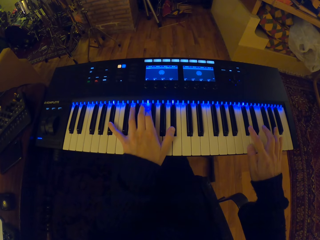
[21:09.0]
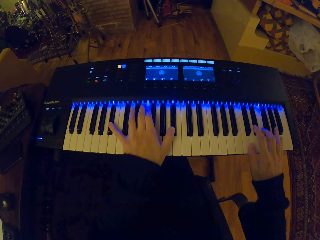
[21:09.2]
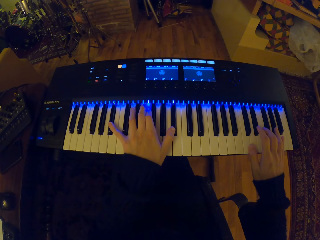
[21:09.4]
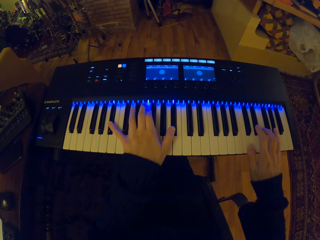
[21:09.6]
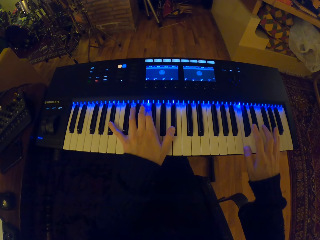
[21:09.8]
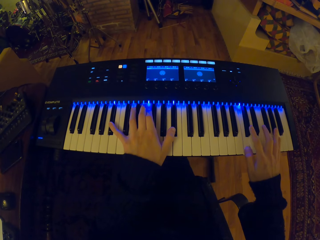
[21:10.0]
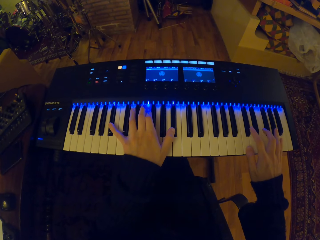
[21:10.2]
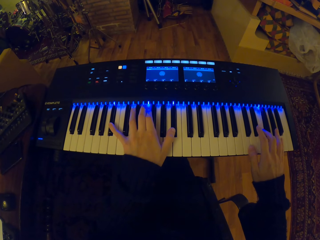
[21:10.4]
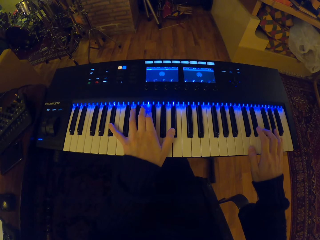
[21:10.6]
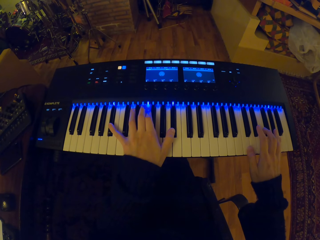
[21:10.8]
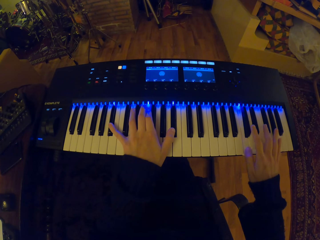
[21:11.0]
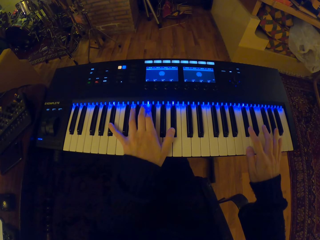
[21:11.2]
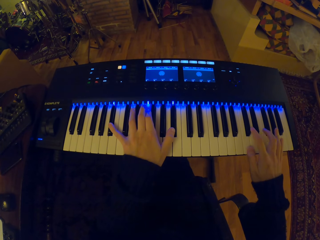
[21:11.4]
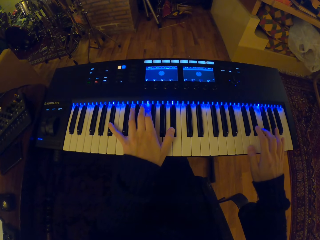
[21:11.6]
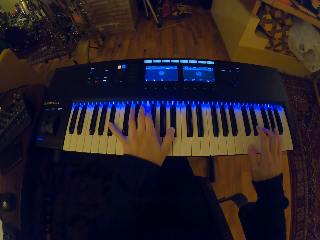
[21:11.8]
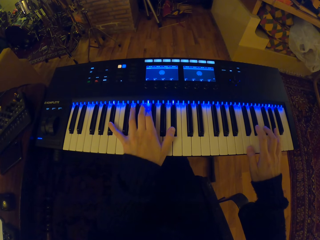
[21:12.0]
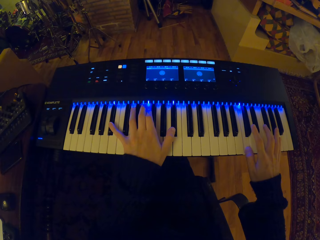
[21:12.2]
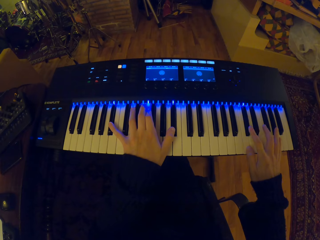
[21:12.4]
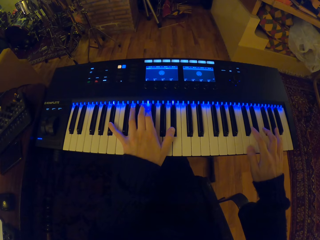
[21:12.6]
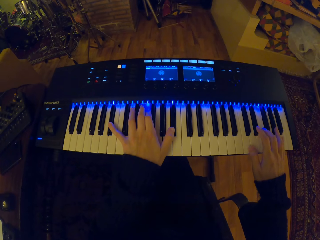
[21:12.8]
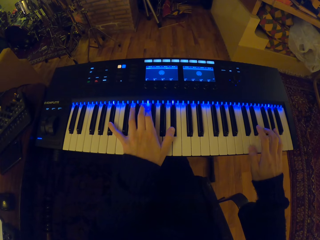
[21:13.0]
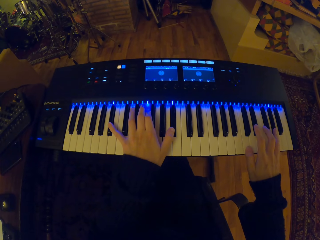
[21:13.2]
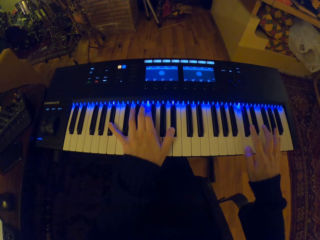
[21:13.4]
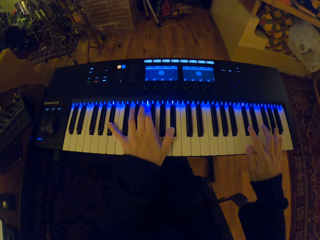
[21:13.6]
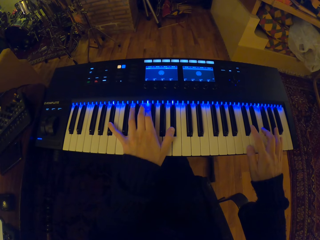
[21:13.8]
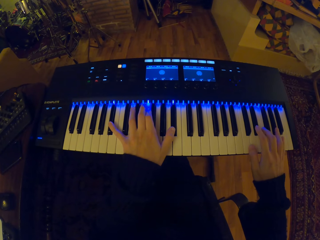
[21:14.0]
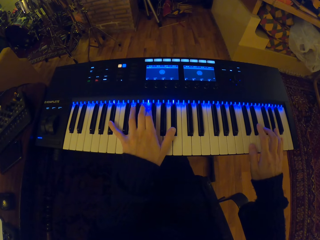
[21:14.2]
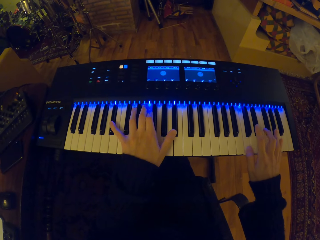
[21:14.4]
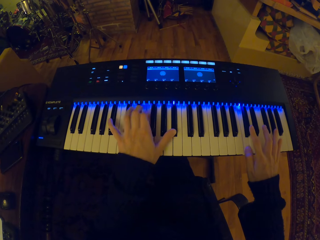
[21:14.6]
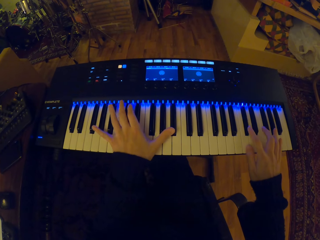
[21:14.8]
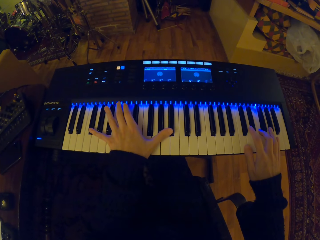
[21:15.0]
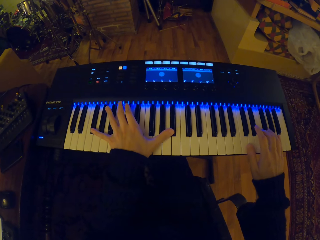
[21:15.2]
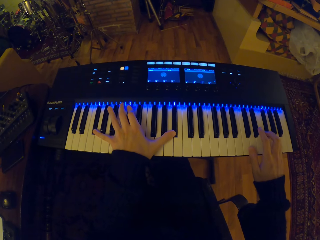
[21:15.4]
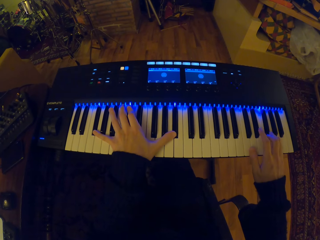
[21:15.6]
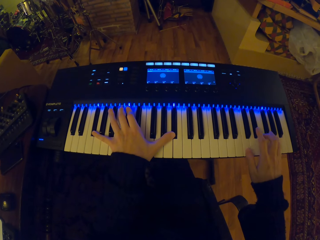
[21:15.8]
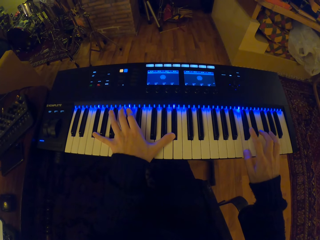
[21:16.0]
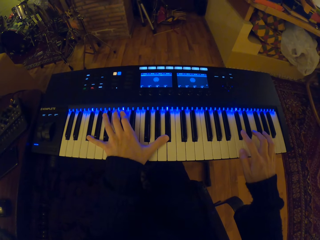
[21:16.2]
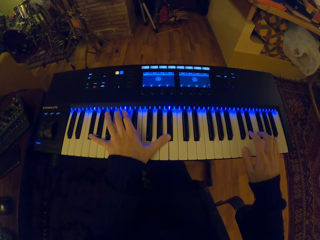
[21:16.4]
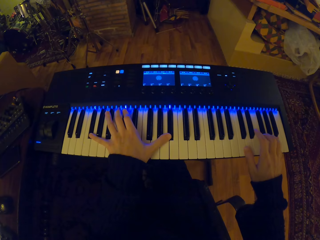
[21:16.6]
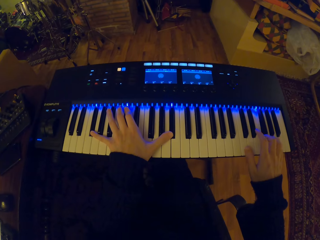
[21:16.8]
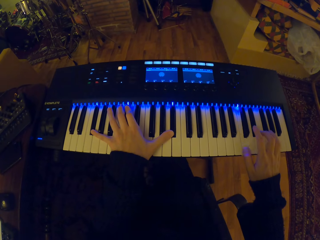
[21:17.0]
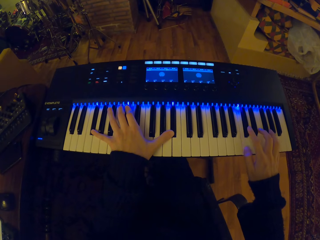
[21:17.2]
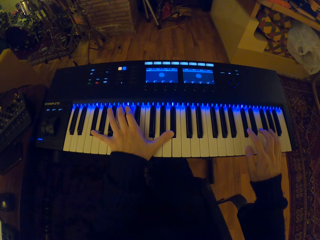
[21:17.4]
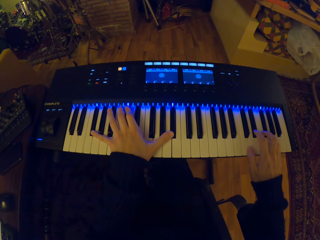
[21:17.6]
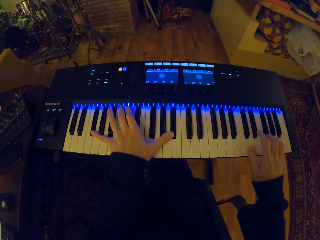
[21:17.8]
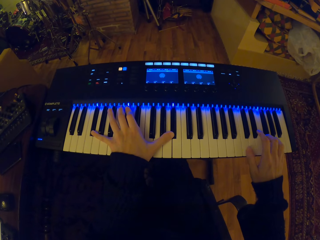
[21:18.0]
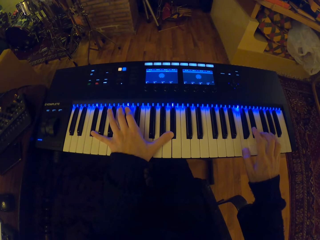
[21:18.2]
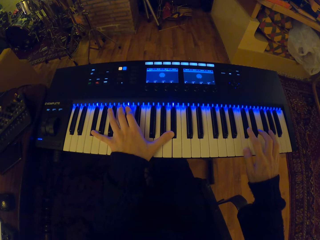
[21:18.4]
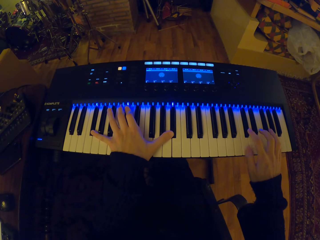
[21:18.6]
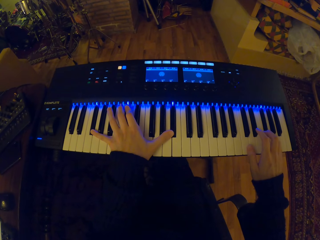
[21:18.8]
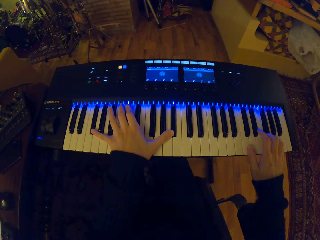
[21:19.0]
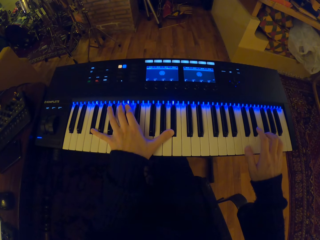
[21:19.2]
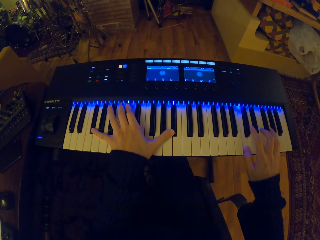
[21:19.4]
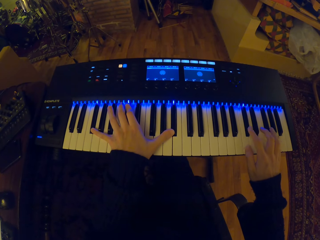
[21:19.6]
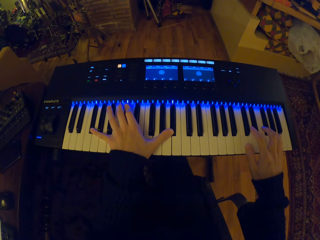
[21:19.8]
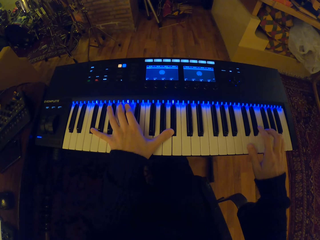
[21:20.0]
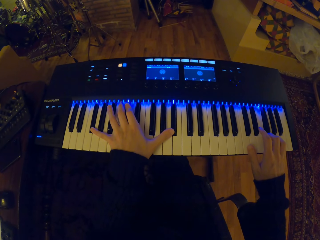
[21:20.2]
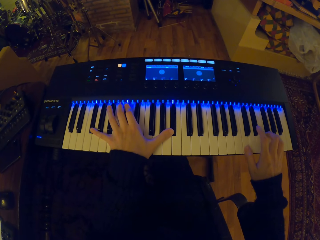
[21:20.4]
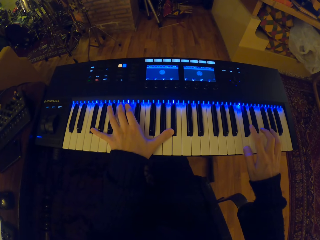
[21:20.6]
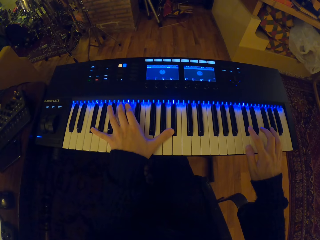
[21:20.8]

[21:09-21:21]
The camera wearer plays the digital piano.

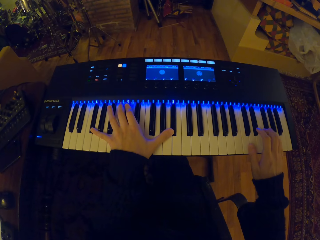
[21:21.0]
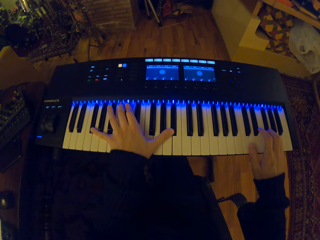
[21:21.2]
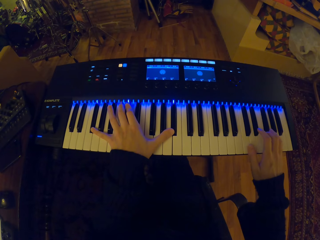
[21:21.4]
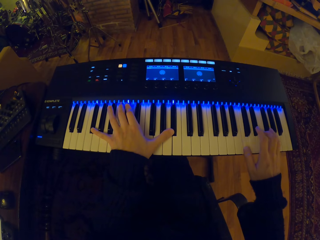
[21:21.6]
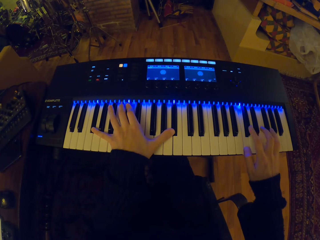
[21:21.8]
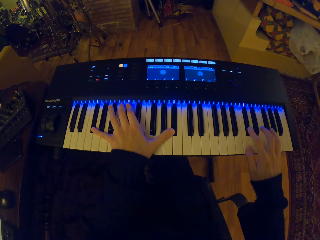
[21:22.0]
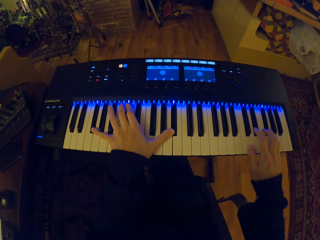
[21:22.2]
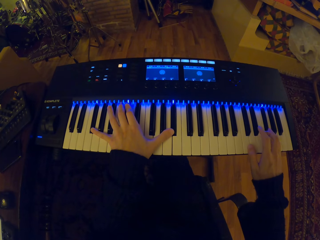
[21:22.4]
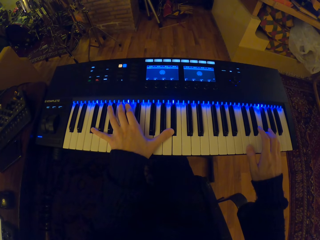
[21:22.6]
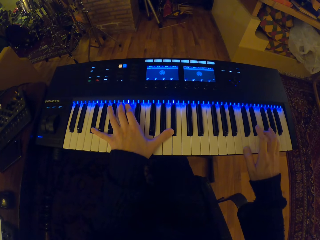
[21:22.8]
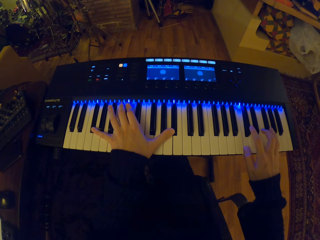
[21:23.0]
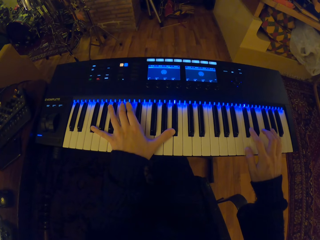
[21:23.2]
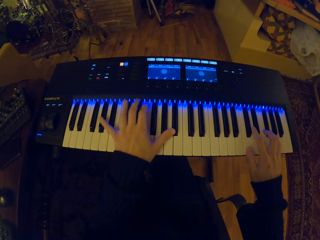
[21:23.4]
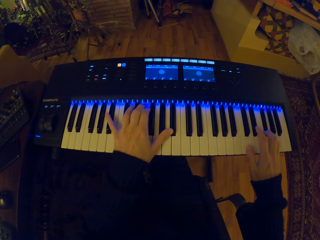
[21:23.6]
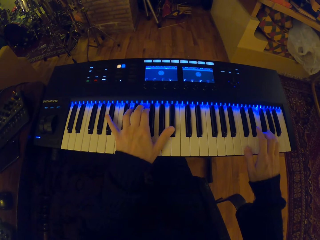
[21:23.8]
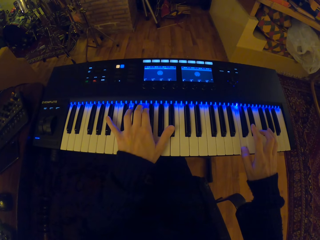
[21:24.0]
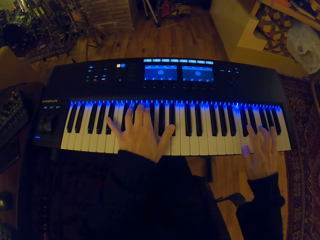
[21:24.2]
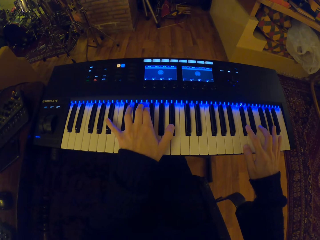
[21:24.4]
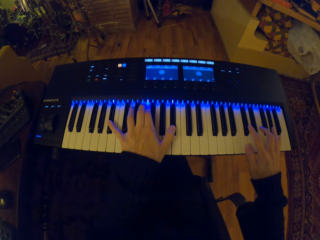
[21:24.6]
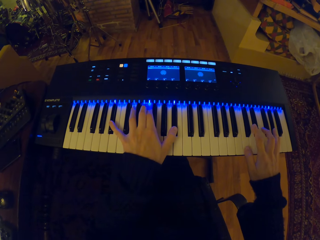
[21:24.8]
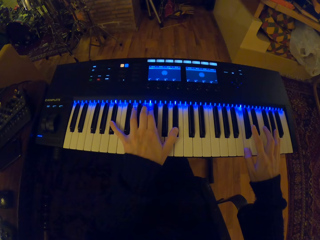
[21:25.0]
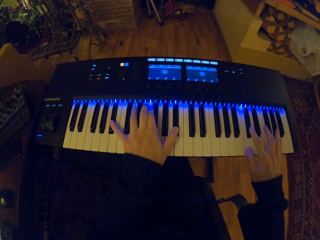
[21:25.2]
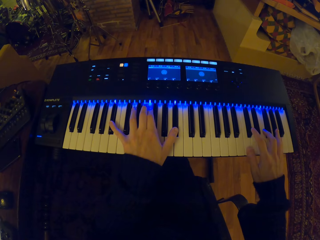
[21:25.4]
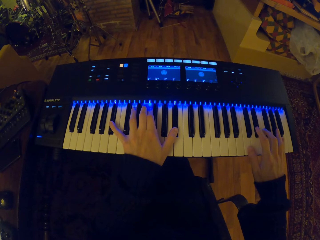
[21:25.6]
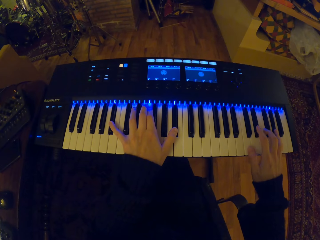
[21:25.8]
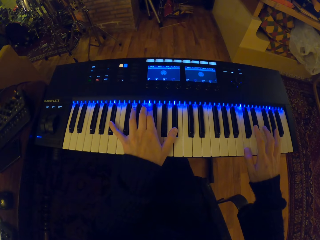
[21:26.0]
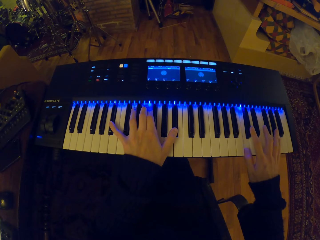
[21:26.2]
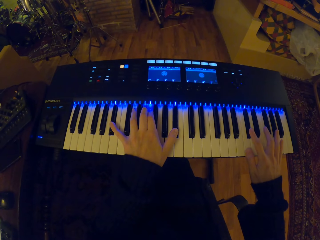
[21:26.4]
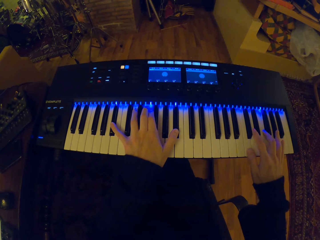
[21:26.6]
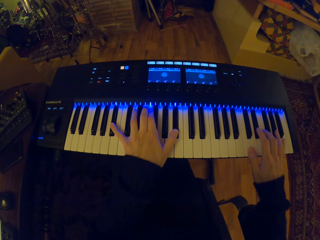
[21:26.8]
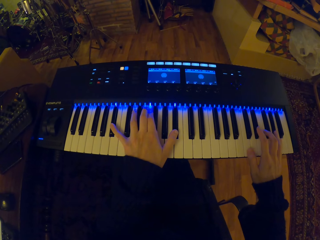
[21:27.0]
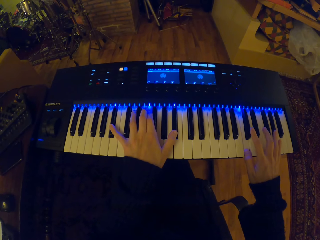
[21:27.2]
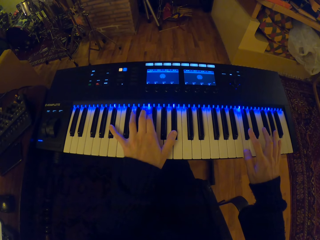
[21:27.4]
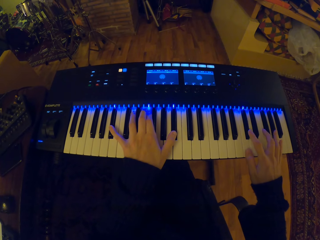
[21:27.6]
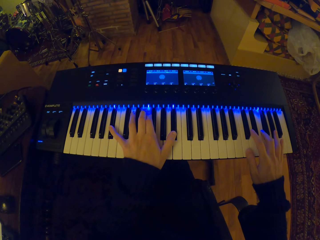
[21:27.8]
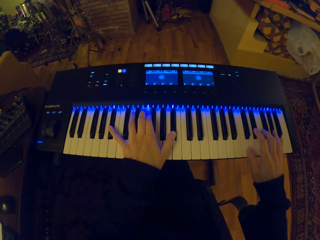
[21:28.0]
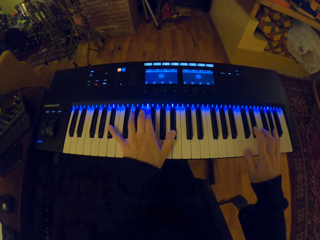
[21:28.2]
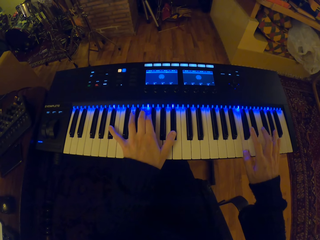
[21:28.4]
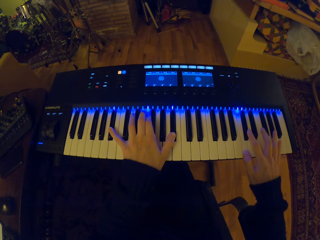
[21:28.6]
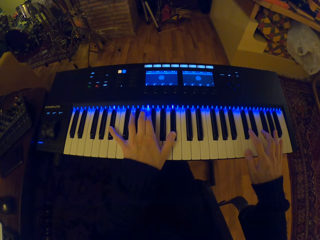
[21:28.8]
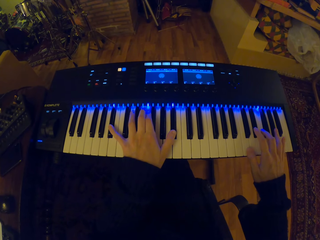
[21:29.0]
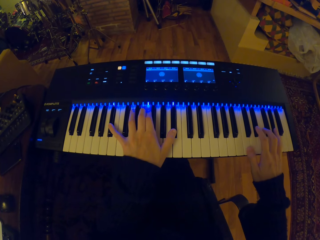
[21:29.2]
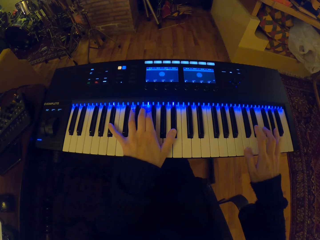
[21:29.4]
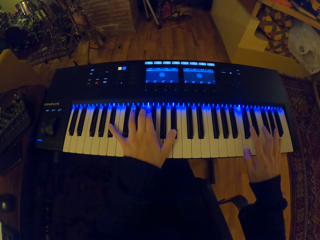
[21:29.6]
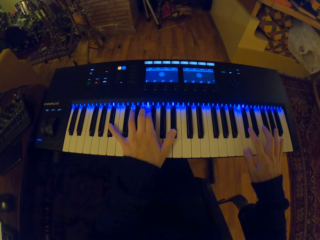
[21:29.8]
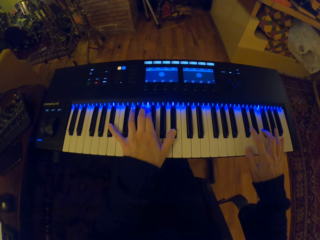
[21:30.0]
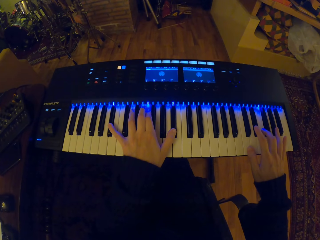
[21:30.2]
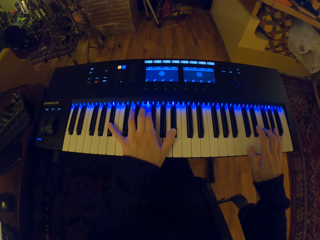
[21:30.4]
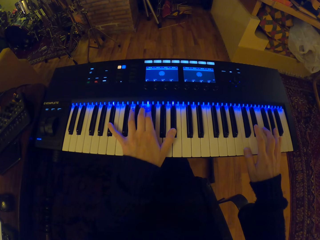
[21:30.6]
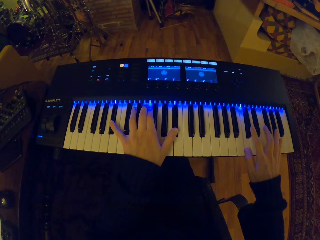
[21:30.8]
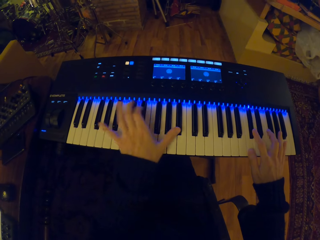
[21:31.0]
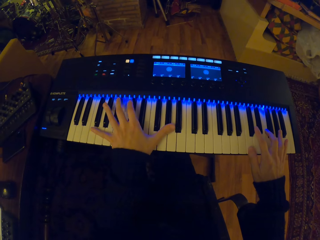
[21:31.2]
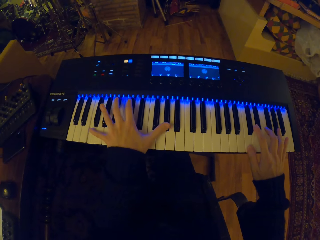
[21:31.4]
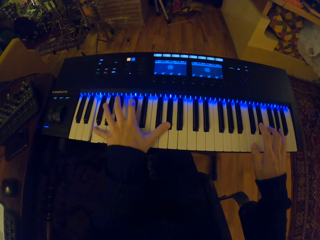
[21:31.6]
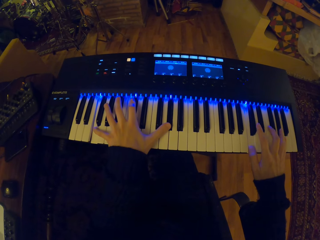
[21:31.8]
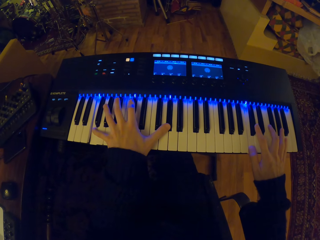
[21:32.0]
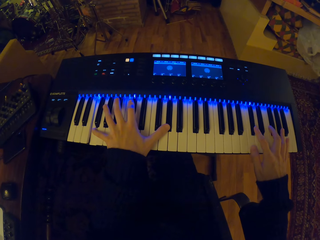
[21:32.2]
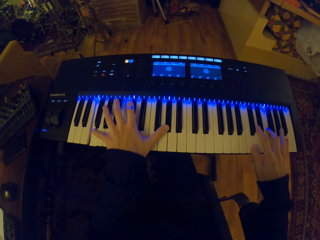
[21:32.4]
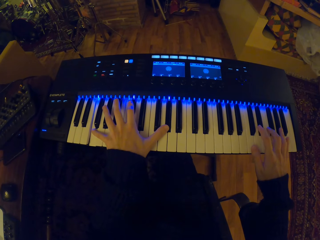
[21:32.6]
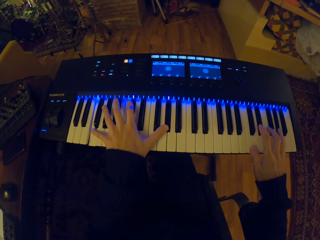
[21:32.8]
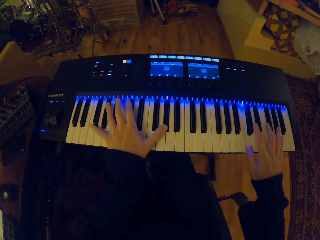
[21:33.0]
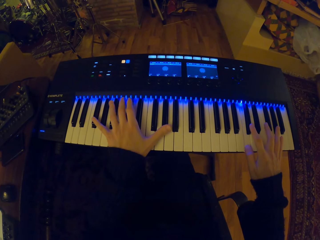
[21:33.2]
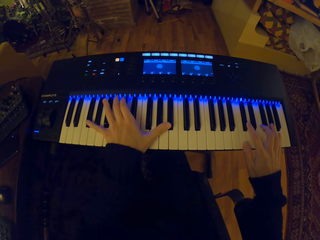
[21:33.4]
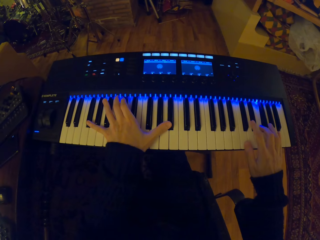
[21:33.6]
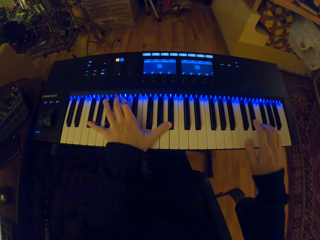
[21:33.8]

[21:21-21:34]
The camera wearer plays the digital piano.
